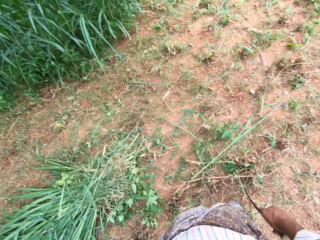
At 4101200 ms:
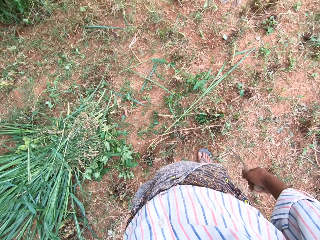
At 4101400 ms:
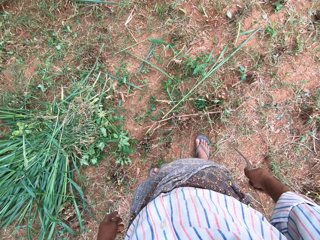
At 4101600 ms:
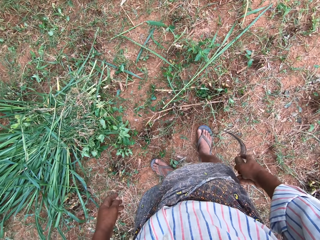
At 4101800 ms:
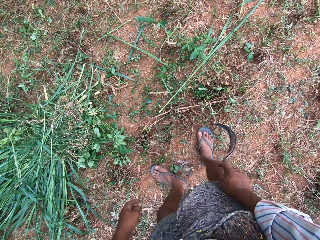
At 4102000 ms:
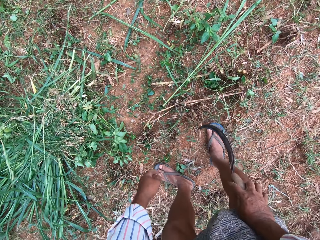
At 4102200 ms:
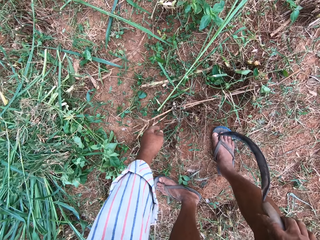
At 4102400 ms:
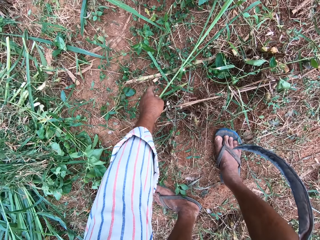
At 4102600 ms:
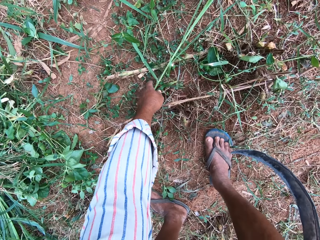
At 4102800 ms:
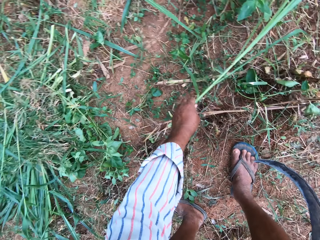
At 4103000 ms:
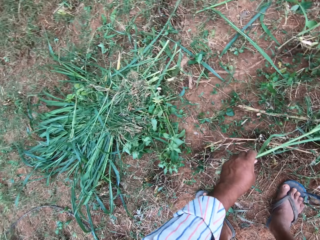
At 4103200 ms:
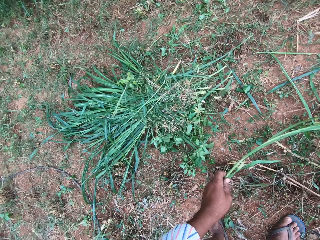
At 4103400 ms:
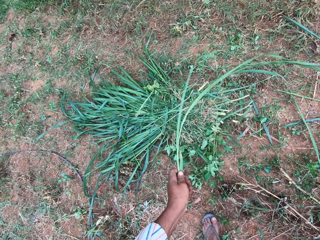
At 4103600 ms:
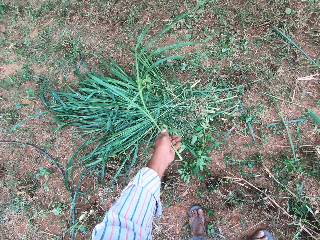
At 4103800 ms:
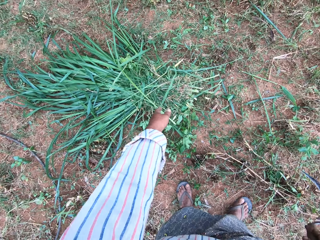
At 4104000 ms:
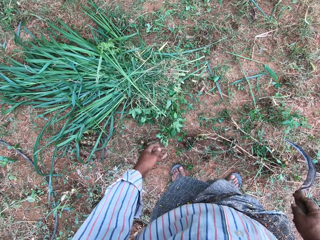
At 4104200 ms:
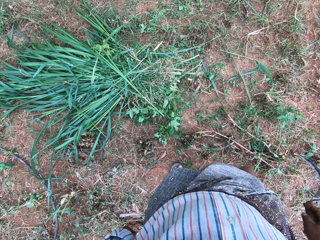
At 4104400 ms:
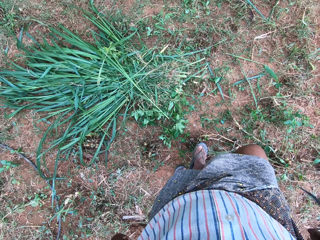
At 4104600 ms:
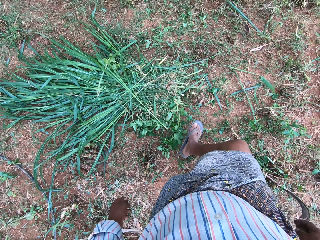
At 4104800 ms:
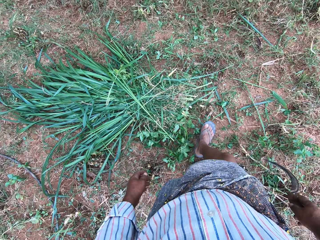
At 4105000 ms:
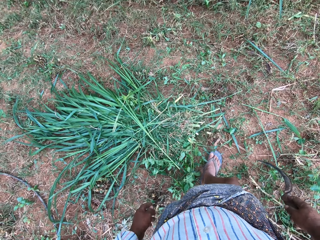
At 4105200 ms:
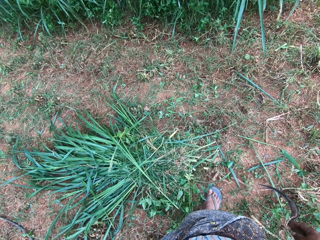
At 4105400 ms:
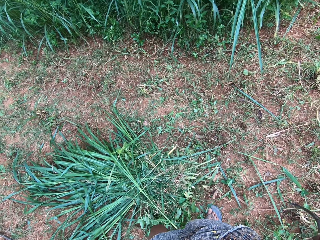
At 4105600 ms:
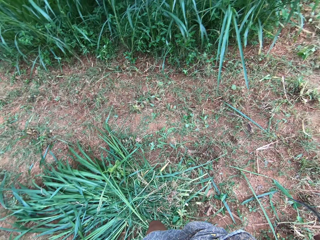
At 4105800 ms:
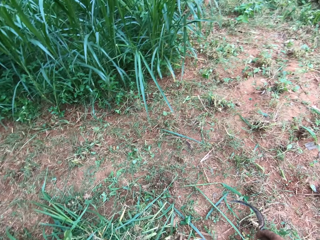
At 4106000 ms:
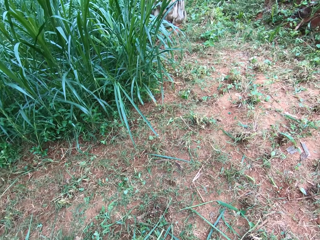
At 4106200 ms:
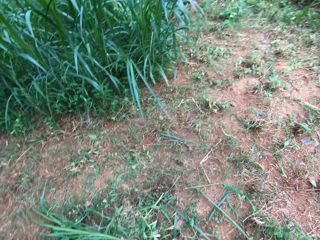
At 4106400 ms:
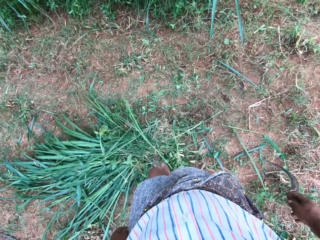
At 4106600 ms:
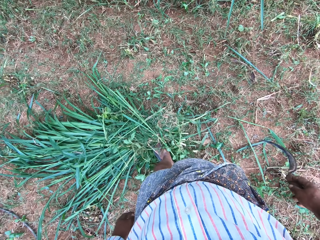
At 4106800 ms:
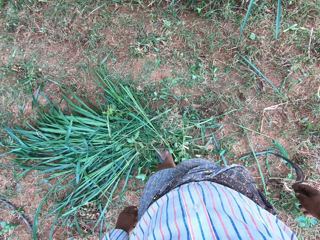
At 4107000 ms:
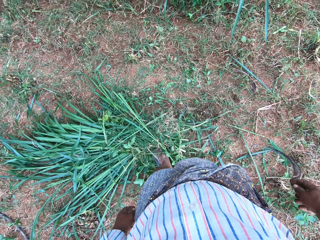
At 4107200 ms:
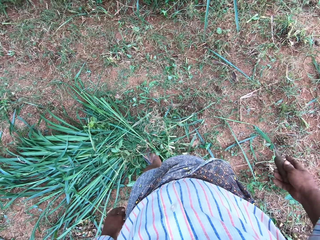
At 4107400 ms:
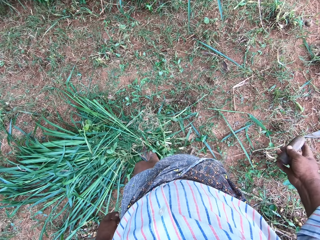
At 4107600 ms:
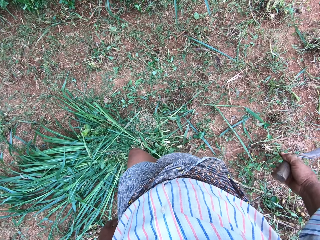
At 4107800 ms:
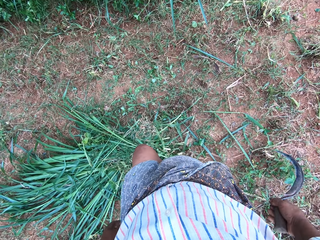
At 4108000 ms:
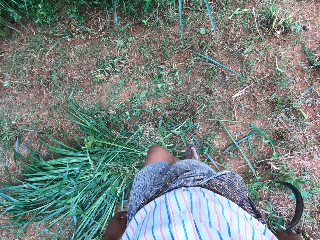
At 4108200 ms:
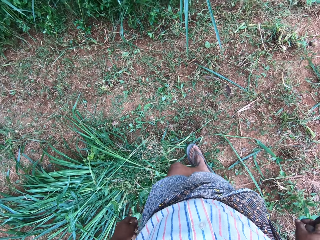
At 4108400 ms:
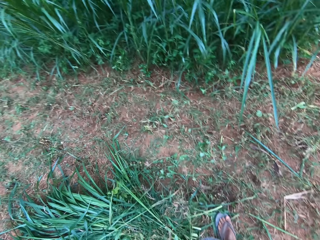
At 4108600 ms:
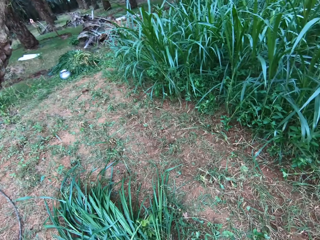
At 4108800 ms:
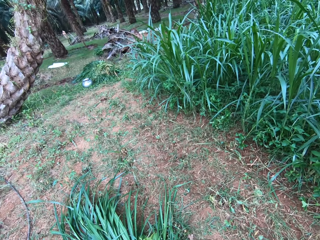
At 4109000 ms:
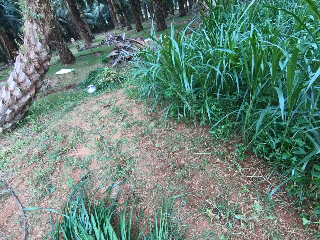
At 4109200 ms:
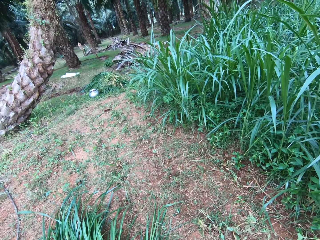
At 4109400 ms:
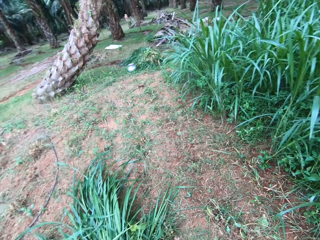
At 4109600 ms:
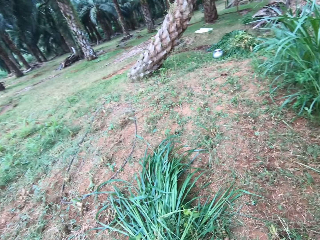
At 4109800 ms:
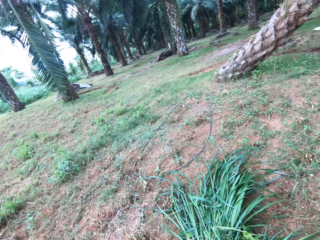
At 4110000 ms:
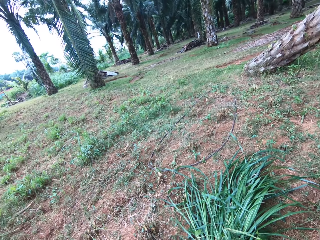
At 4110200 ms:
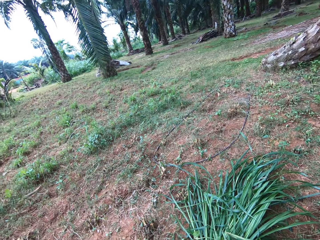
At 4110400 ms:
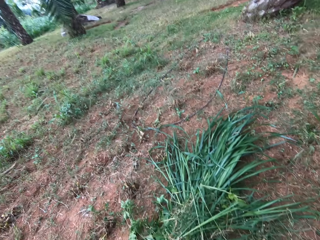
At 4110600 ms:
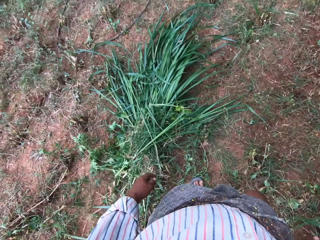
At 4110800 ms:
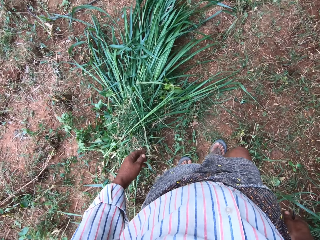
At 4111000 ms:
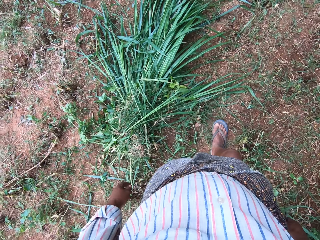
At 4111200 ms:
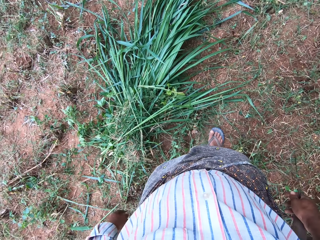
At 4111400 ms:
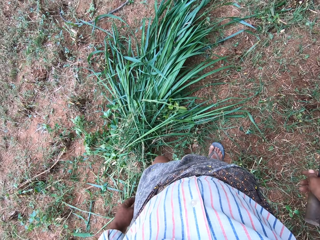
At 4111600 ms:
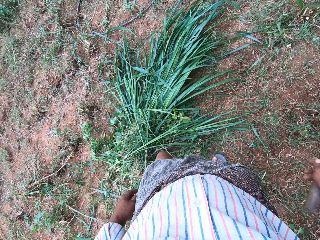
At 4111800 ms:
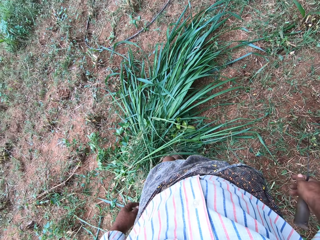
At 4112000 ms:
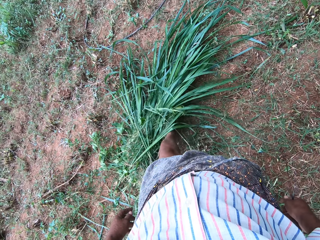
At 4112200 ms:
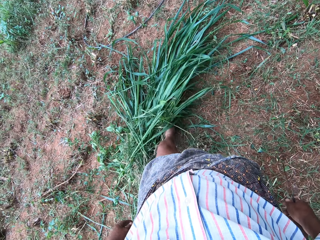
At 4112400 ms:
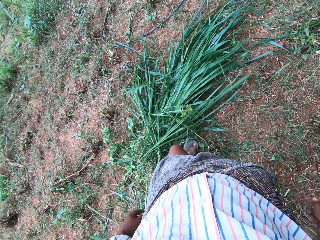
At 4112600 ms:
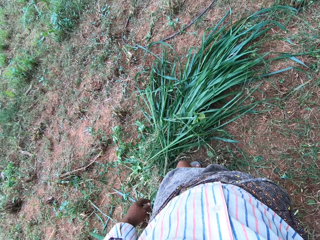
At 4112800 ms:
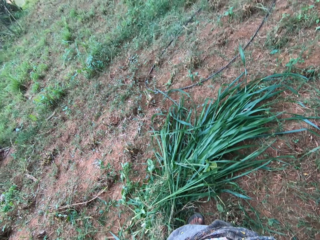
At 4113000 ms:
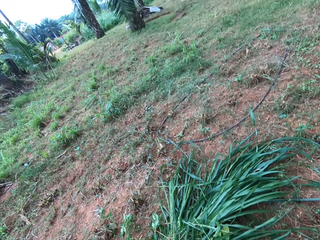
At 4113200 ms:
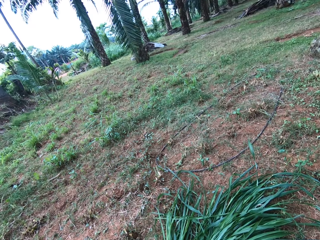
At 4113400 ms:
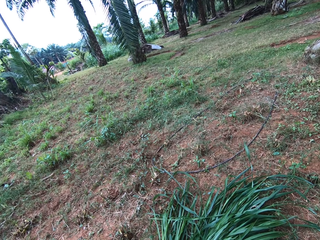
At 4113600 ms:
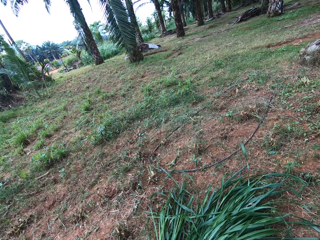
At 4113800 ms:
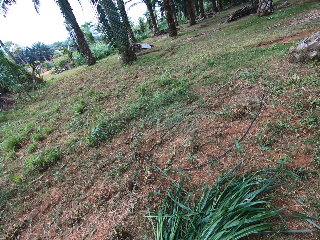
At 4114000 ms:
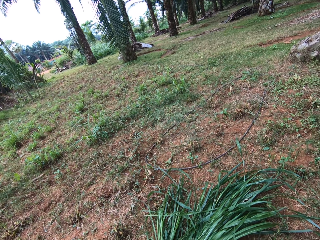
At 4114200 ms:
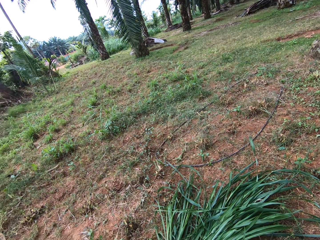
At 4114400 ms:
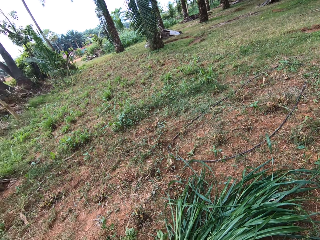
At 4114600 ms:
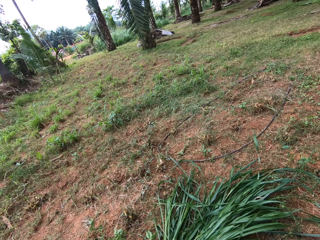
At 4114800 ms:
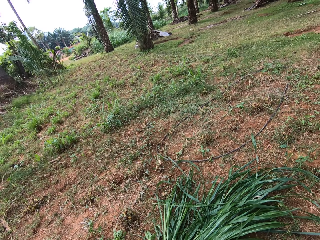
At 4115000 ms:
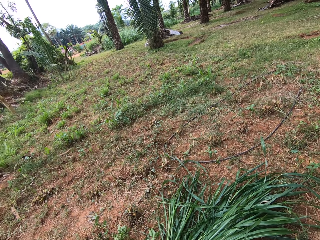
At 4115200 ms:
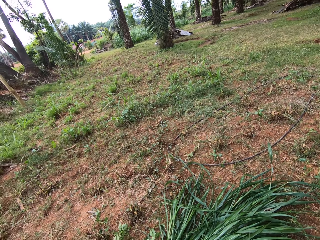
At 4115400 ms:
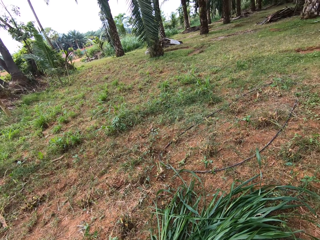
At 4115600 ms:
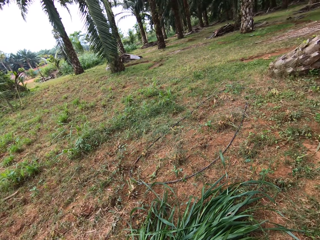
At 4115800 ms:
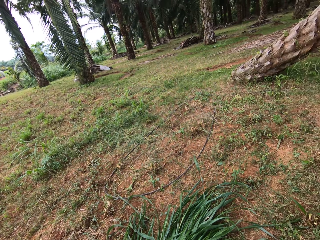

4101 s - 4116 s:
The camera wearer picks up a piece of grass from the ground. They throw the piece of grass on a heap of grasses. They look around the backyard. They adjust the heap of grasses with the left leg.

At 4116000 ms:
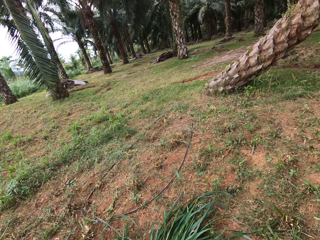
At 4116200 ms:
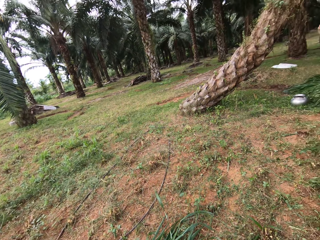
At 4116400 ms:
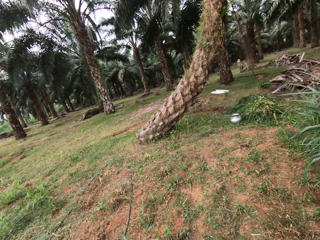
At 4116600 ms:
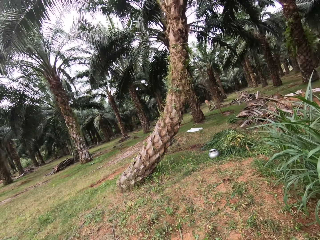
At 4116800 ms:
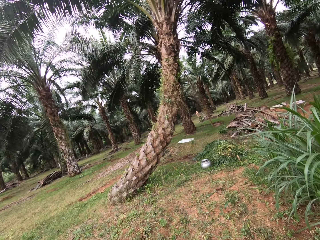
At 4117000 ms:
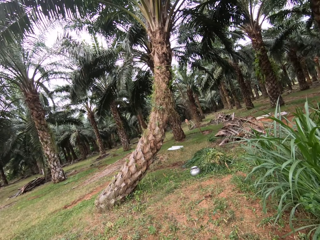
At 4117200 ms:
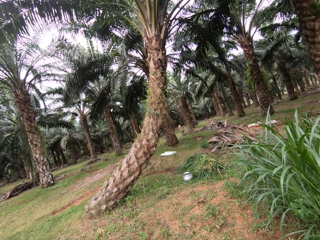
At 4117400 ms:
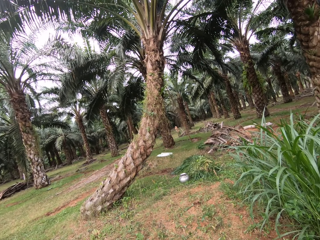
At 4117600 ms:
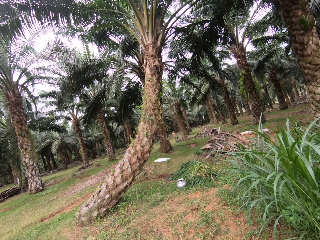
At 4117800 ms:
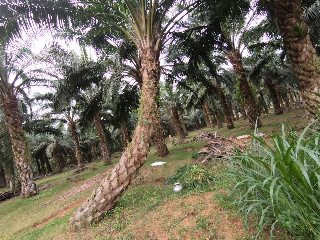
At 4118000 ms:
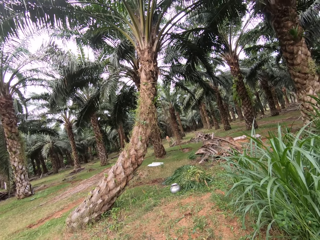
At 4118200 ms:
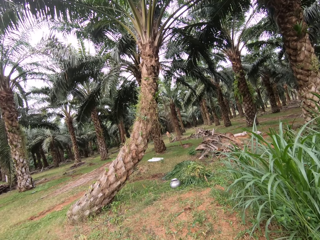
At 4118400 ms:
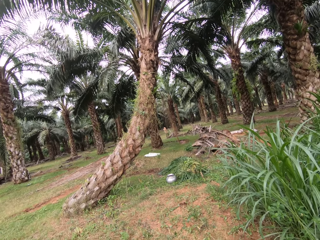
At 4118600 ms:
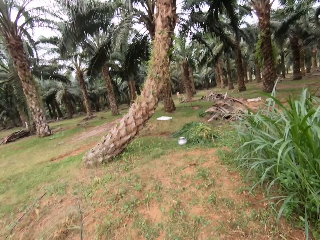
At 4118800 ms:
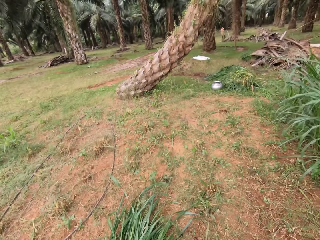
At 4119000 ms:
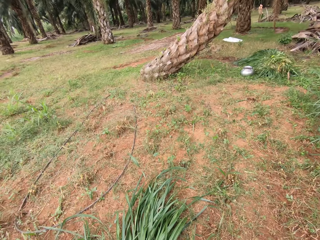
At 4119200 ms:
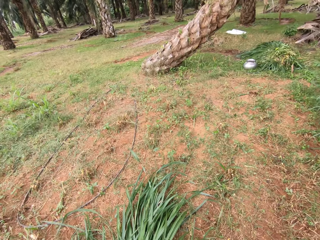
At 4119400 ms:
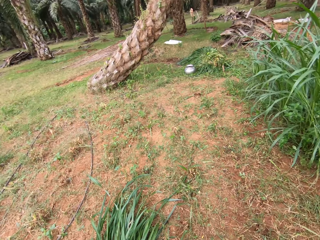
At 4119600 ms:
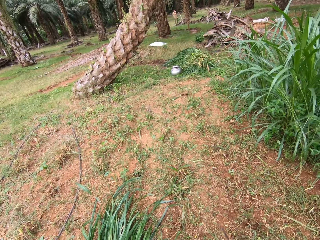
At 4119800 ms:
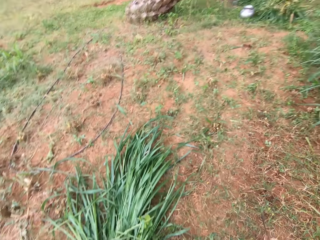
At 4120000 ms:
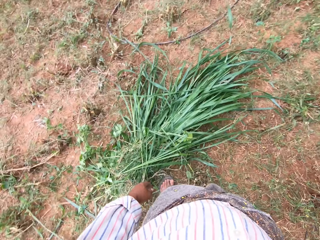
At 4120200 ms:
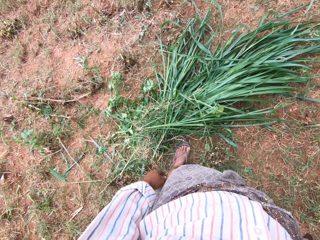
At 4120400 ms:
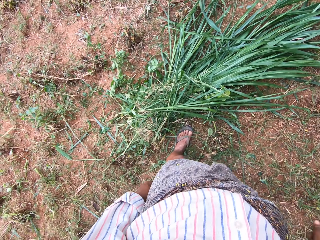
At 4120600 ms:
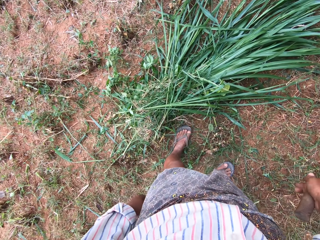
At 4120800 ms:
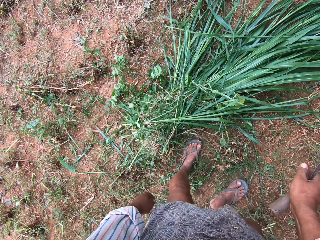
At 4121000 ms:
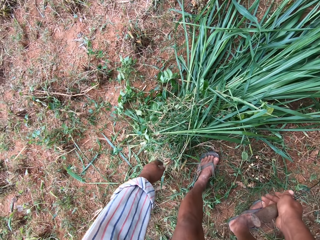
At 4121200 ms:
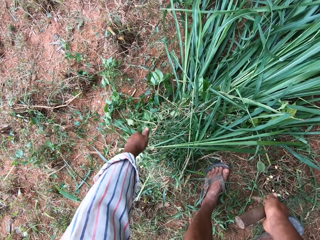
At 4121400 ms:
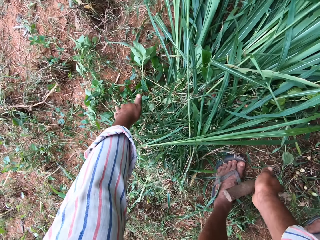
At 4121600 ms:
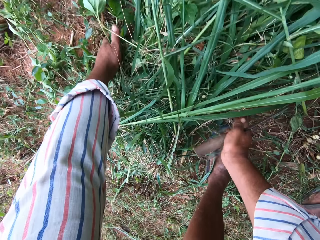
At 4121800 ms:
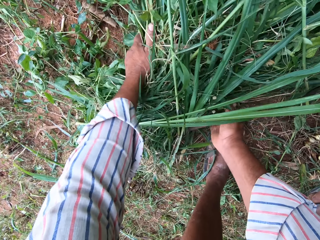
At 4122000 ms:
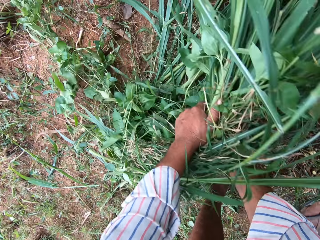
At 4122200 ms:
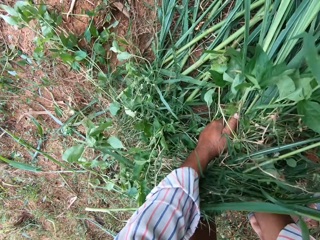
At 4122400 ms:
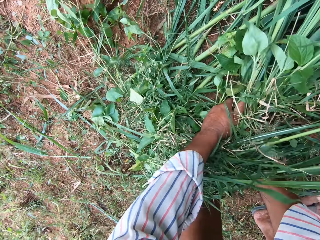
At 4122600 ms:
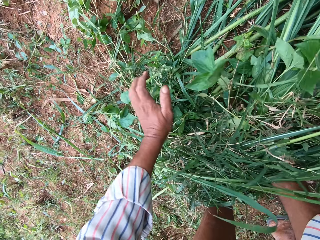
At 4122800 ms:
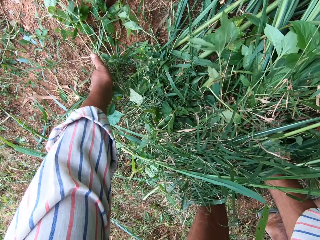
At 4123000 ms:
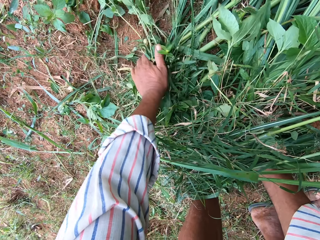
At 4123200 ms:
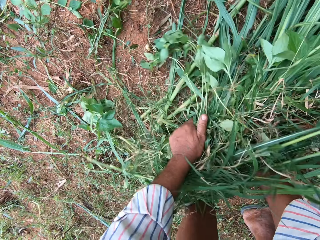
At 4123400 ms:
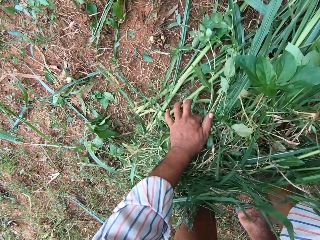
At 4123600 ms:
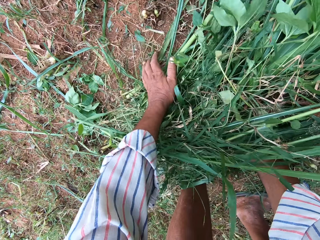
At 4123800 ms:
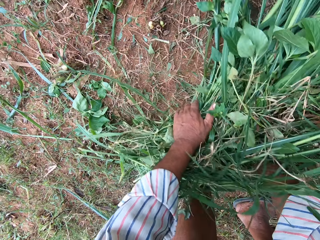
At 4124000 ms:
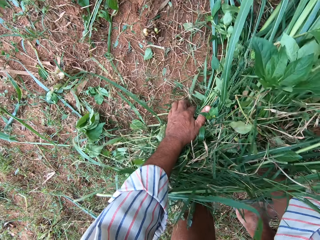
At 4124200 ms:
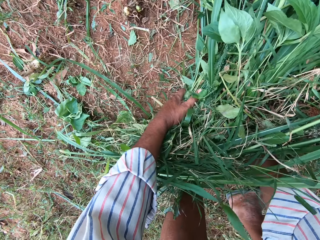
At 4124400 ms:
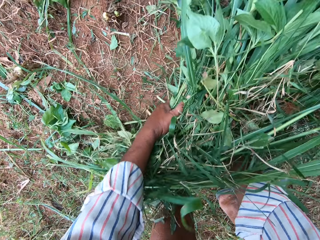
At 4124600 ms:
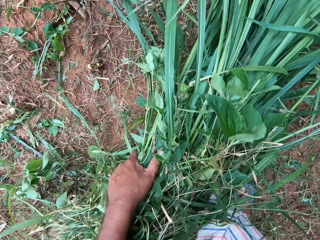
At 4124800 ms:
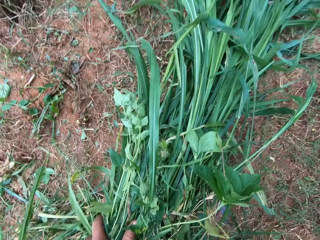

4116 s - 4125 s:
The camera wearer picks up the grass.
